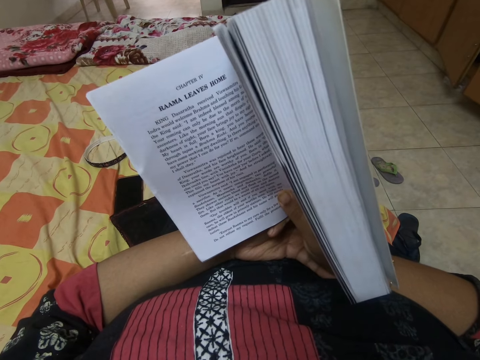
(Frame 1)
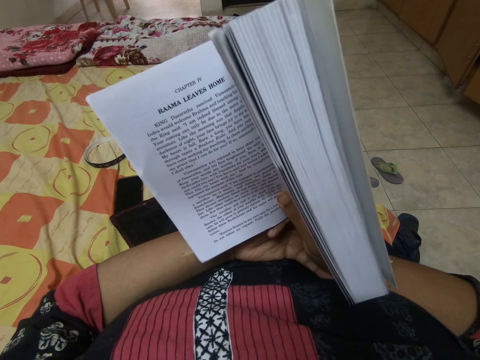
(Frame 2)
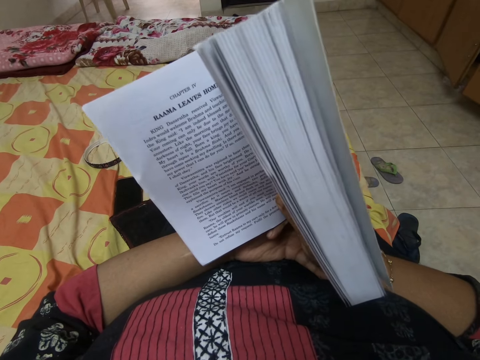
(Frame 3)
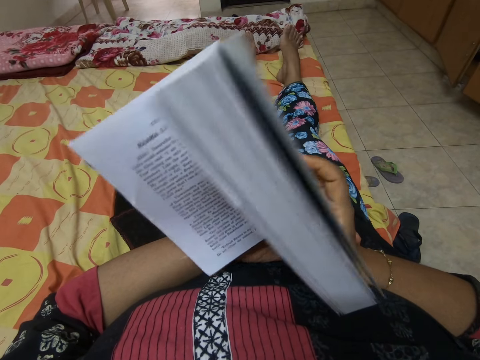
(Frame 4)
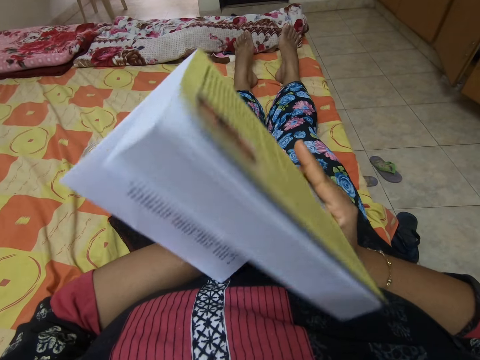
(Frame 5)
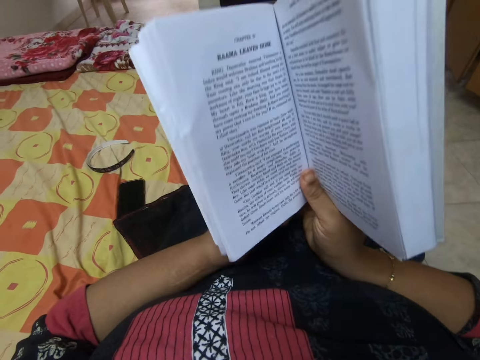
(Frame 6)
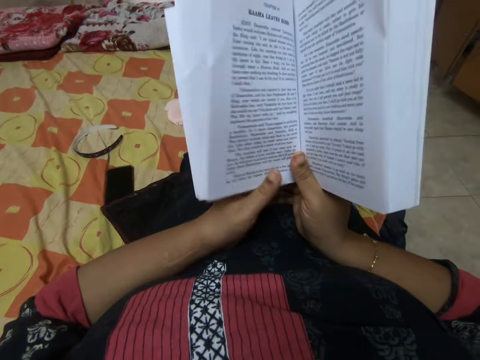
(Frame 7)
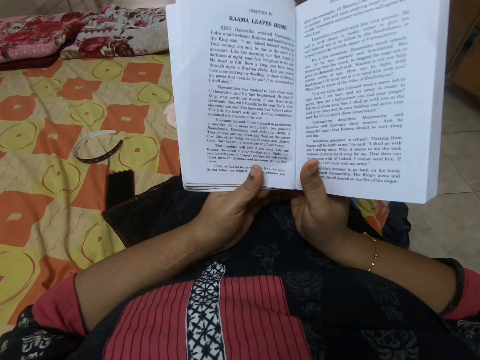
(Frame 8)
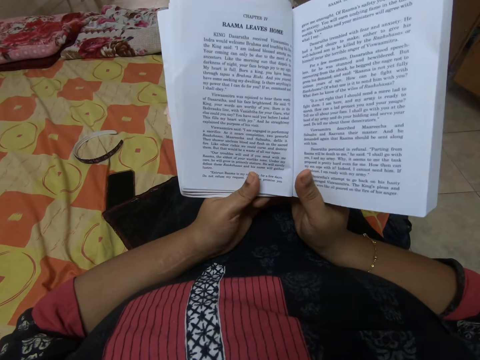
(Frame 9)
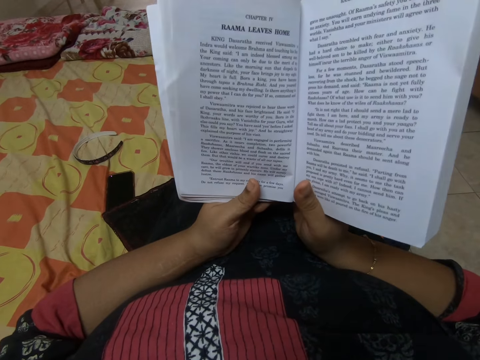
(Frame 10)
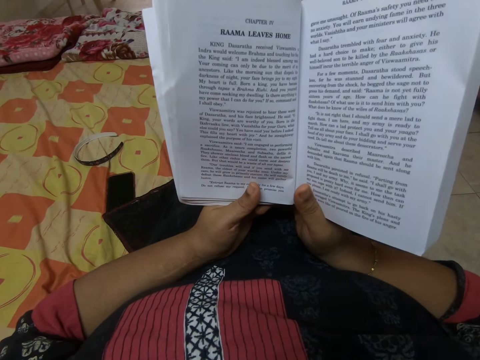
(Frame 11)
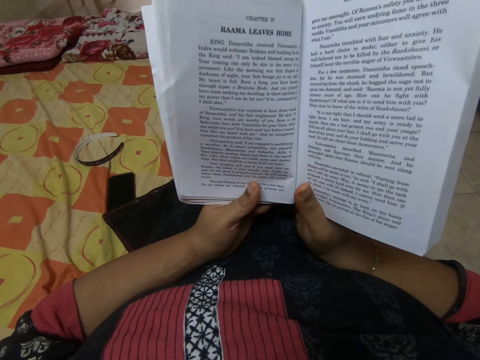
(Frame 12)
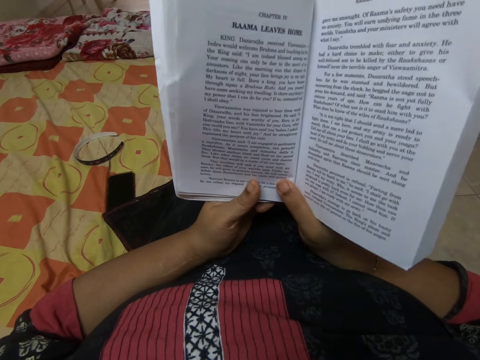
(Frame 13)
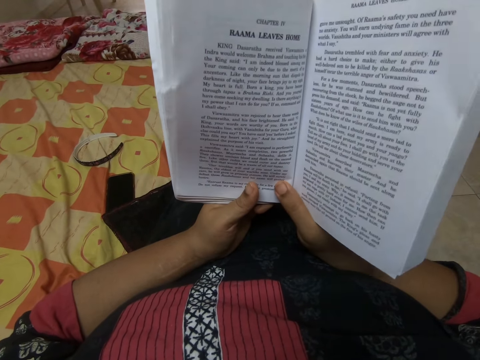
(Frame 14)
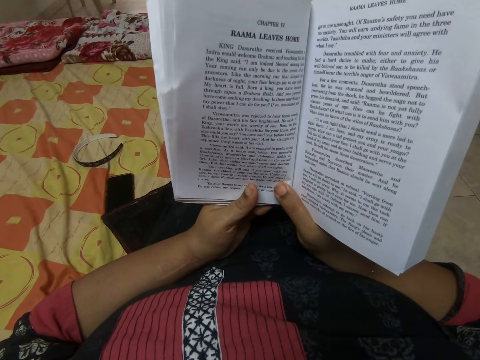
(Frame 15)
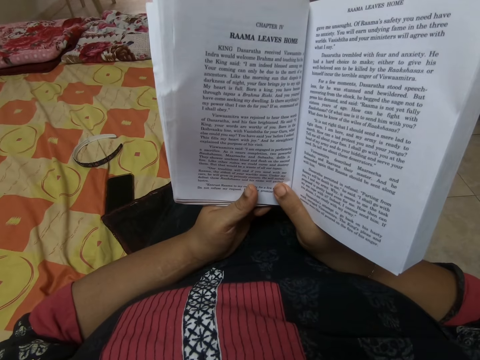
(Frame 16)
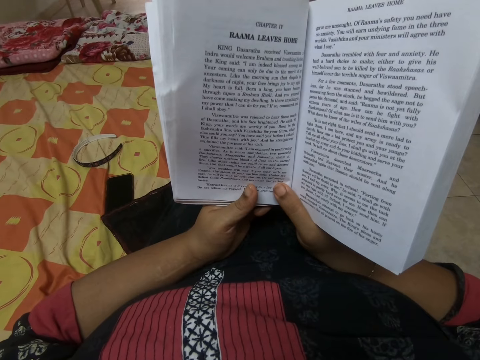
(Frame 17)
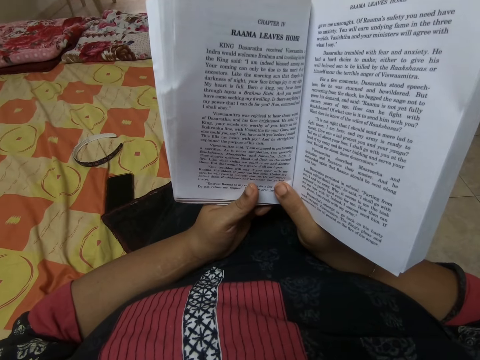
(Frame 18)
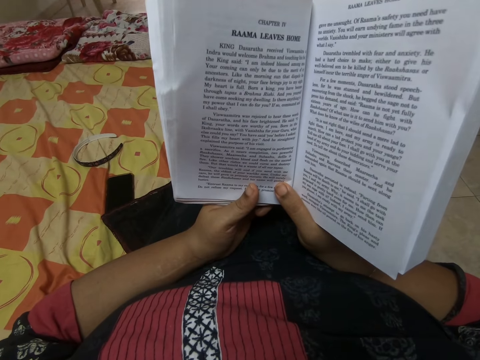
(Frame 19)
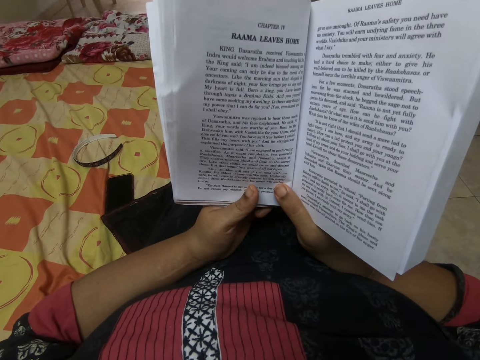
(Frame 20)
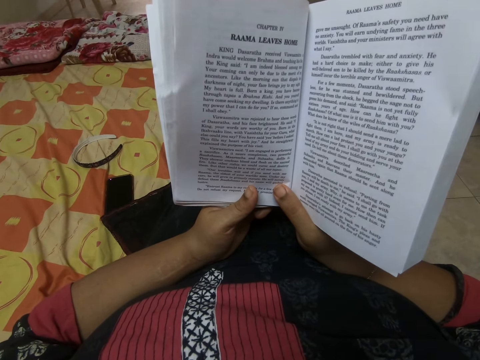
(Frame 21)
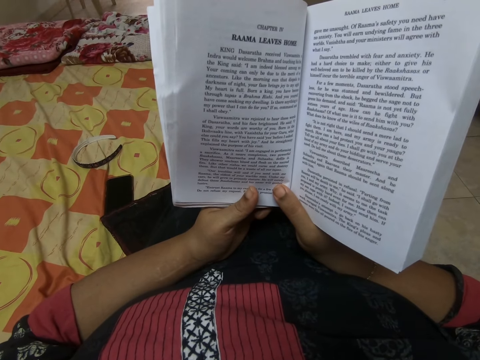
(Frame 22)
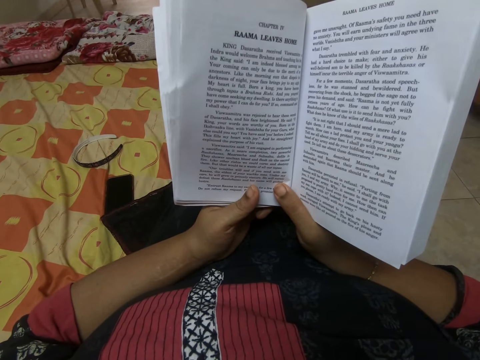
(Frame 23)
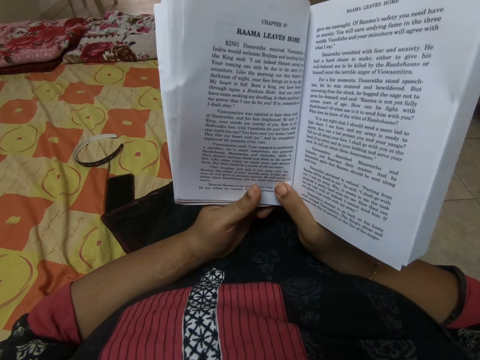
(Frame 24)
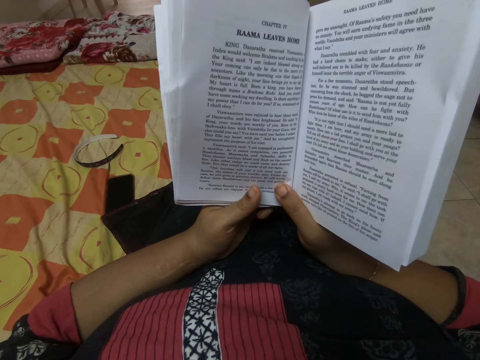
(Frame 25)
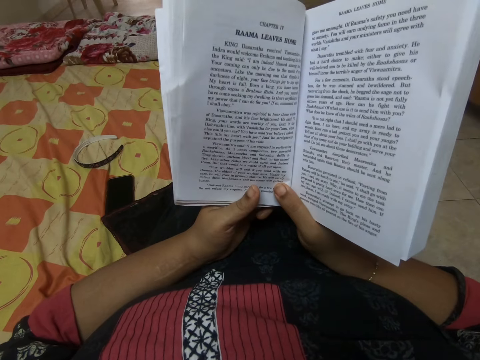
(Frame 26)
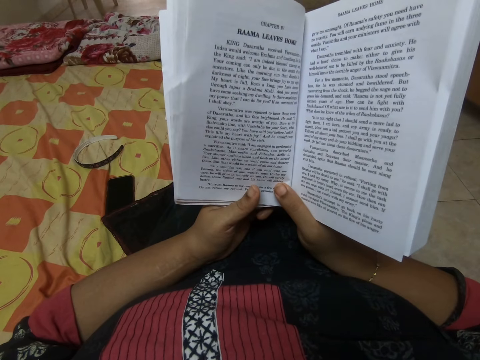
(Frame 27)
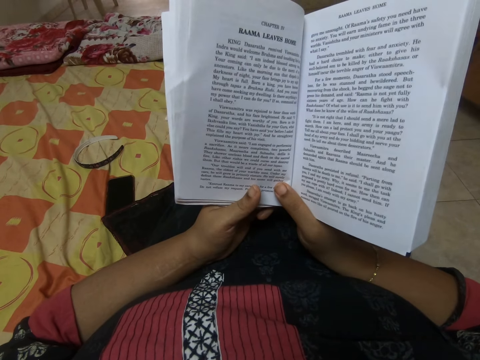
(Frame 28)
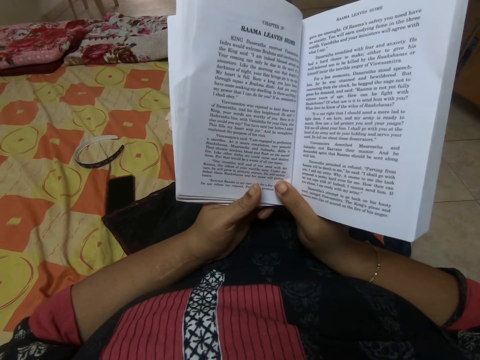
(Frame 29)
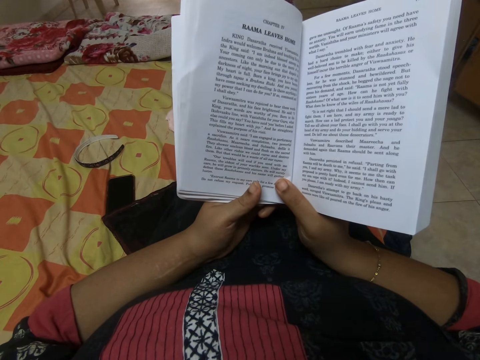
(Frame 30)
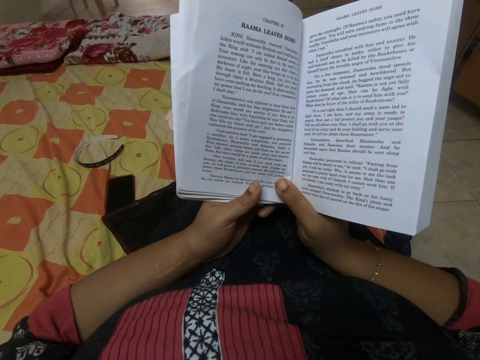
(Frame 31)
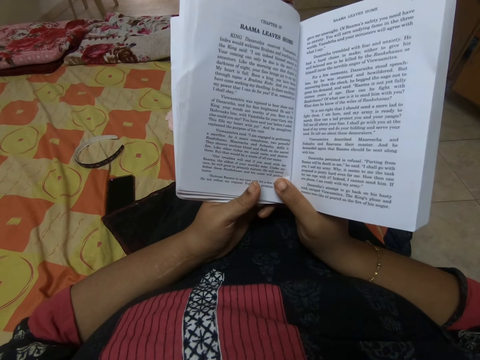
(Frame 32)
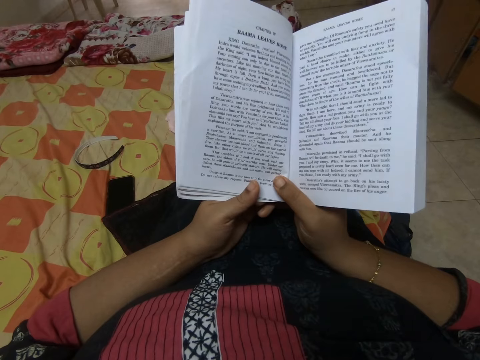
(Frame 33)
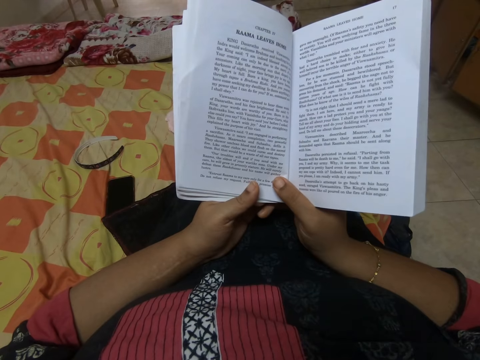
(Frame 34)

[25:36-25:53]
The camera wearer moves a book. They read the book.

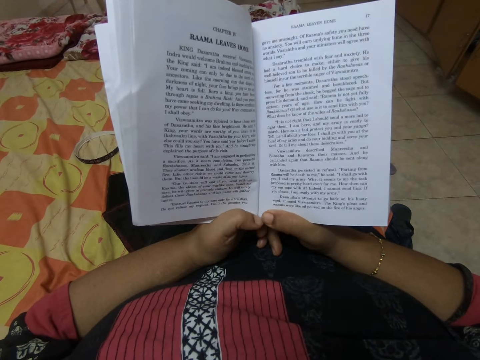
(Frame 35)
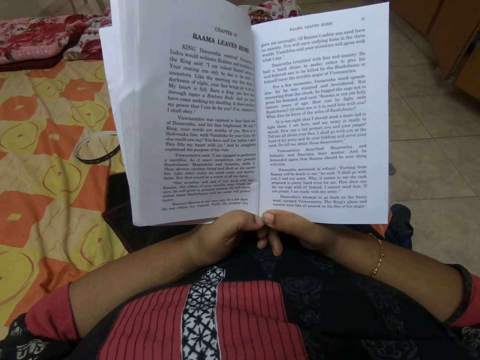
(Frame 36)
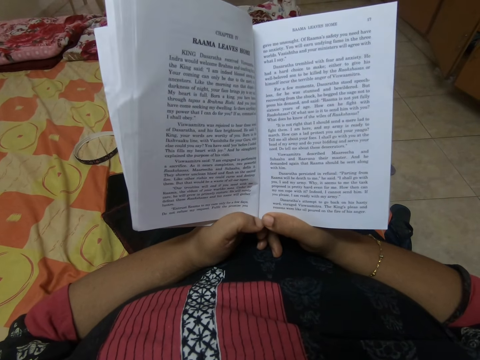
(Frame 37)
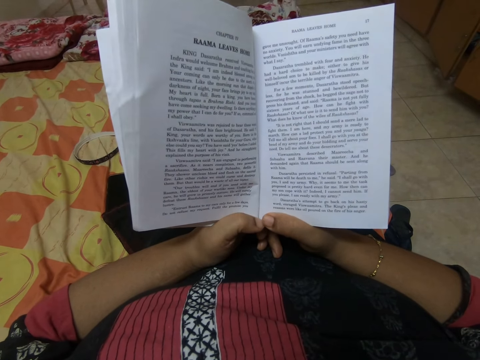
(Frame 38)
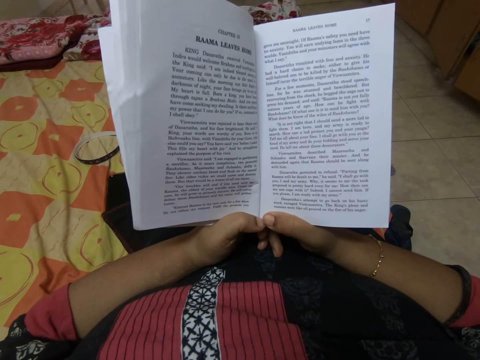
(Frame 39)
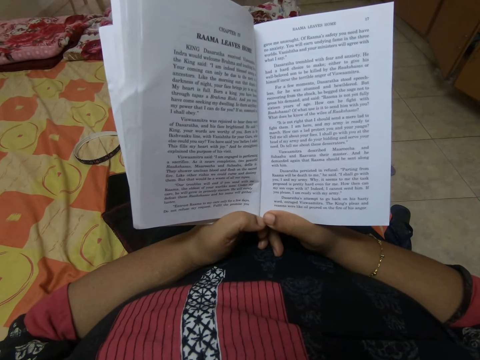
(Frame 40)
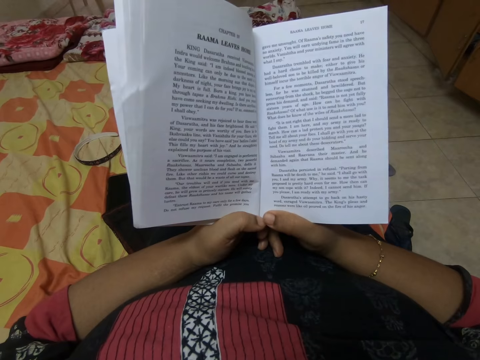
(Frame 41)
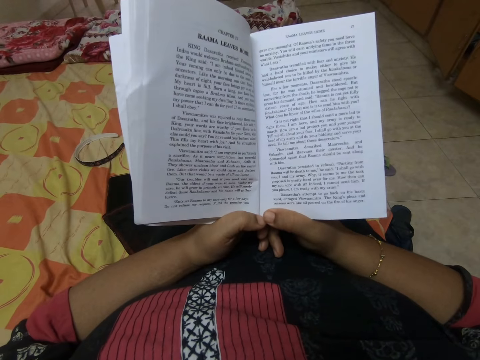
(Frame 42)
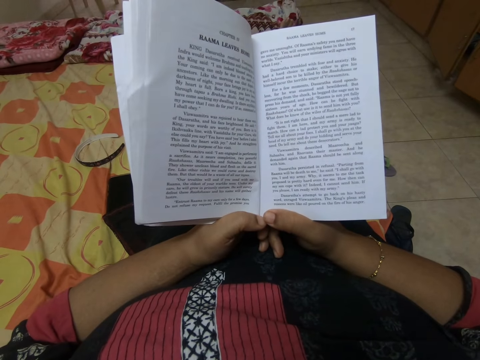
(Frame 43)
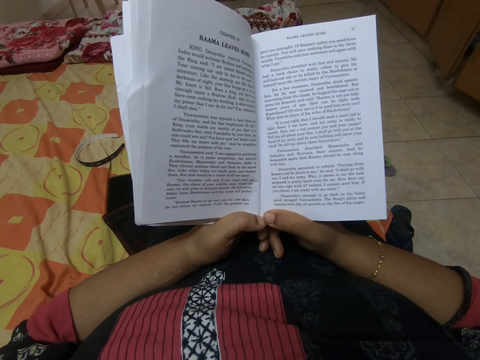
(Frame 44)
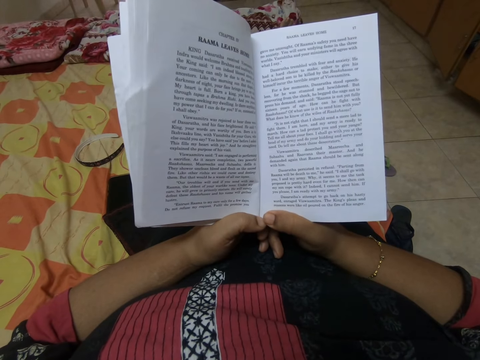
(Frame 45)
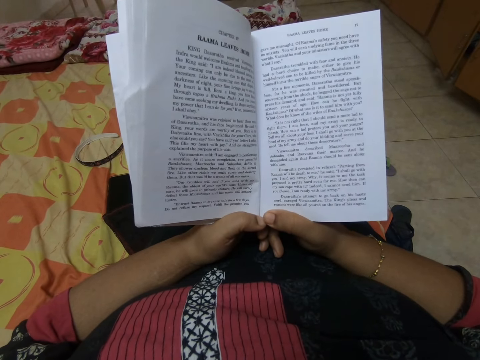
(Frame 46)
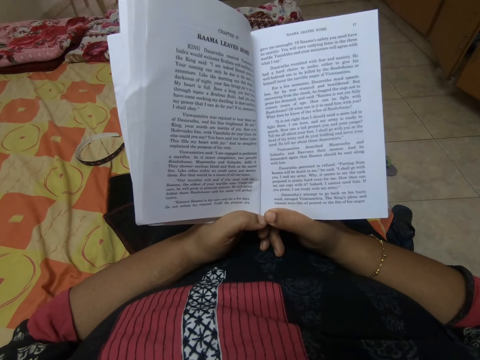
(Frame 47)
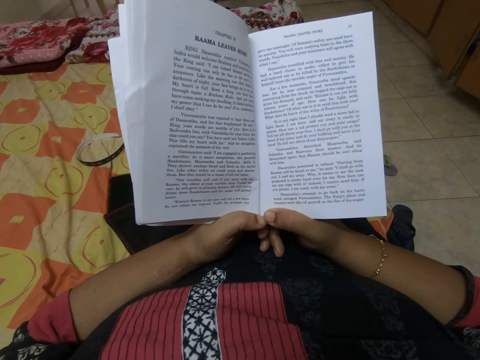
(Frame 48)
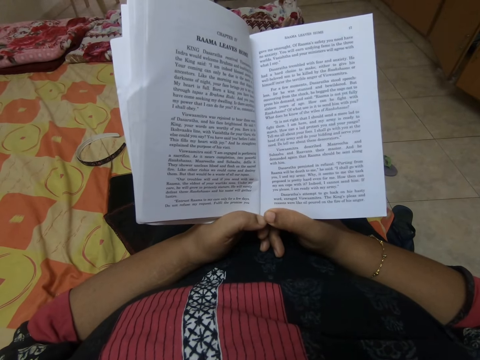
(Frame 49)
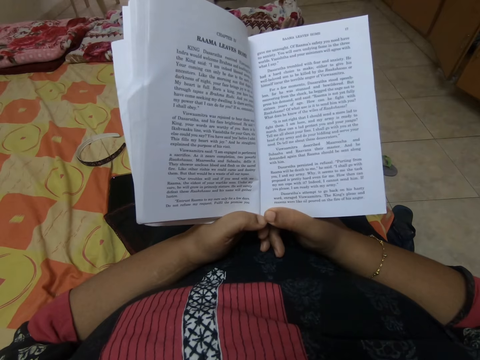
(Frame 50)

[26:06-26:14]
The camera wearer reads a book.

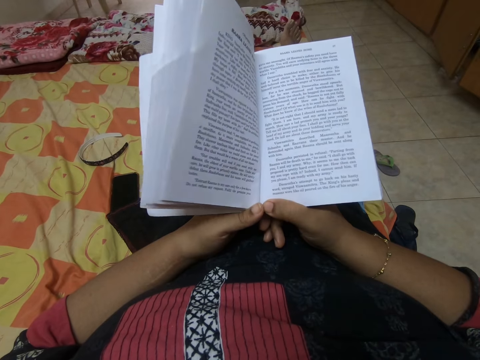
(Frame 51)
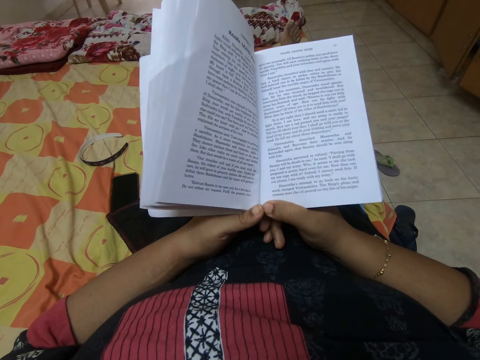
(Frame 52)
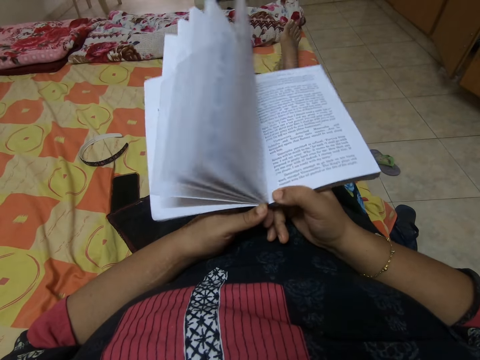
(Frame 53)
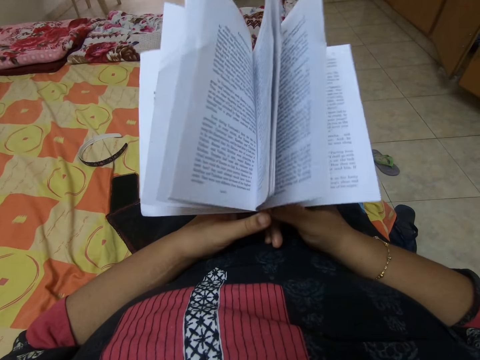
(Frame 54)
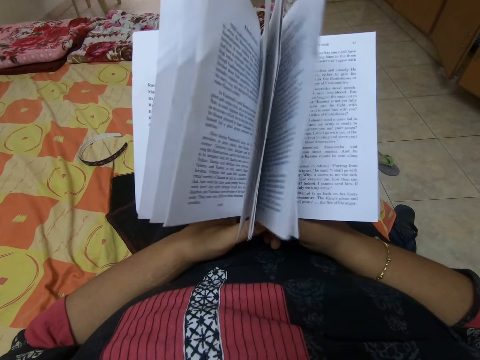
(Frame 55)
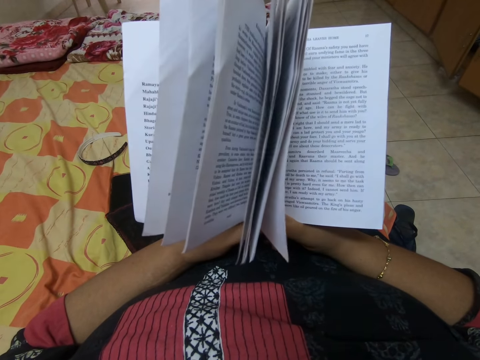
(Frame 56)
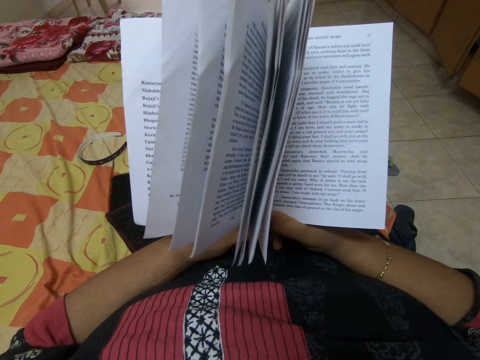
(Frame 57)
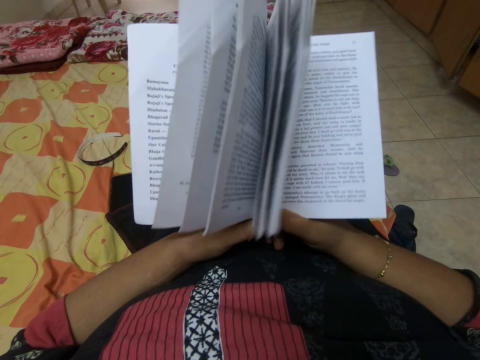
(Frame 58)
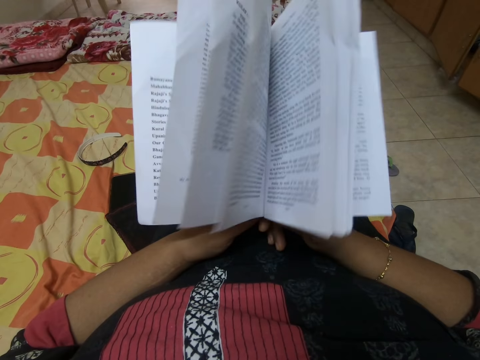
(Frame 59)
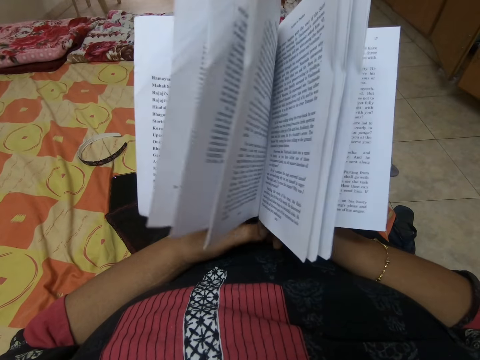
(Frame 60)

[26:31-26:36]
The camera wearer moves a book.
